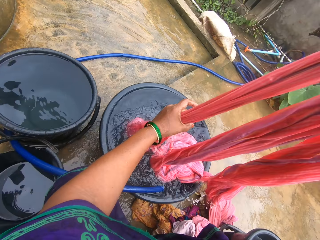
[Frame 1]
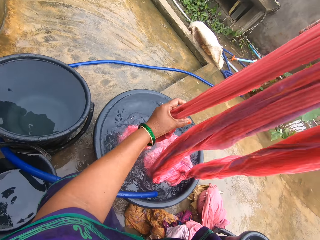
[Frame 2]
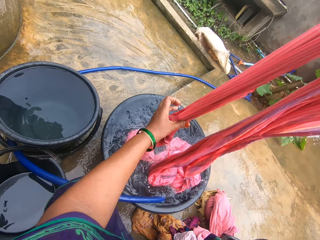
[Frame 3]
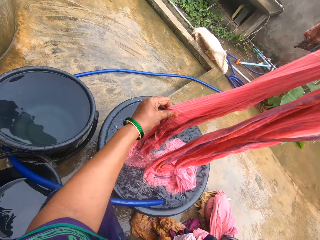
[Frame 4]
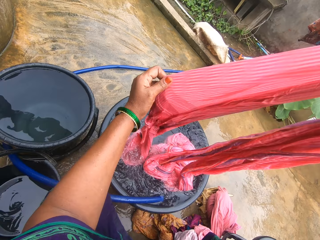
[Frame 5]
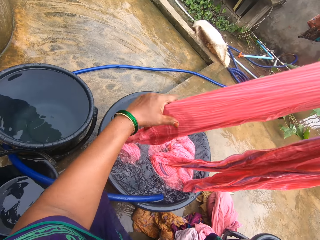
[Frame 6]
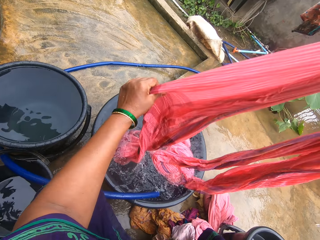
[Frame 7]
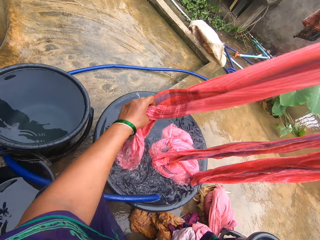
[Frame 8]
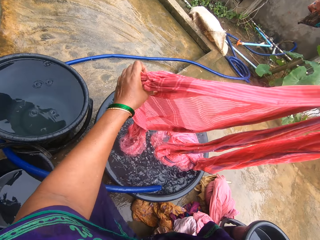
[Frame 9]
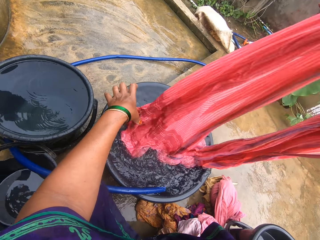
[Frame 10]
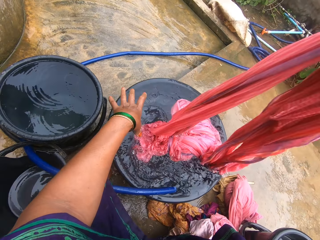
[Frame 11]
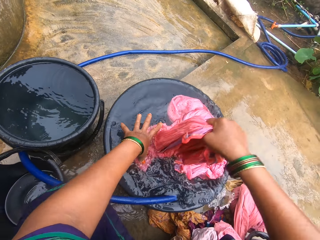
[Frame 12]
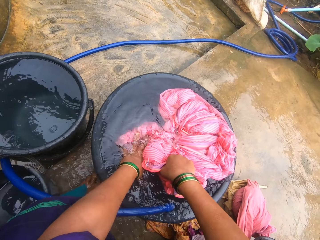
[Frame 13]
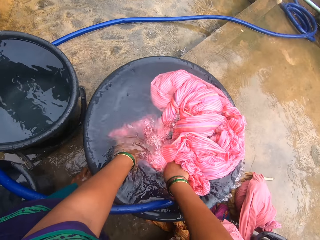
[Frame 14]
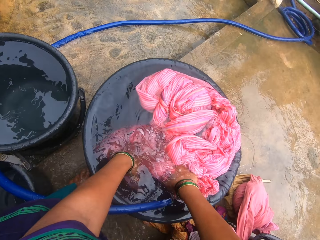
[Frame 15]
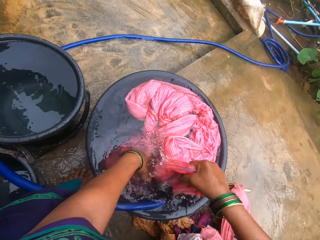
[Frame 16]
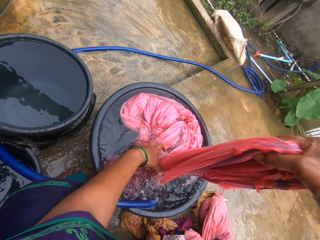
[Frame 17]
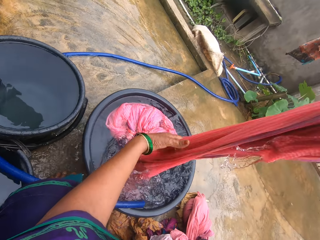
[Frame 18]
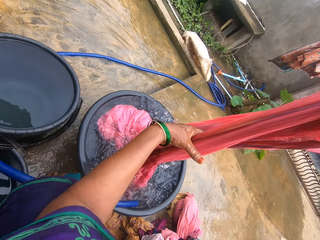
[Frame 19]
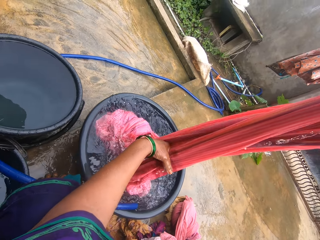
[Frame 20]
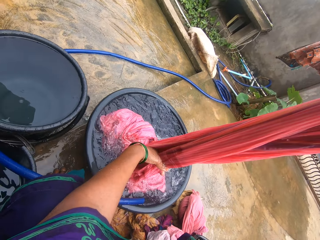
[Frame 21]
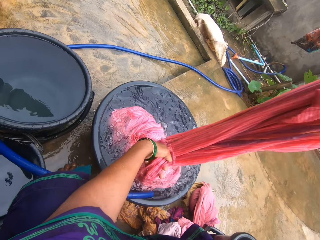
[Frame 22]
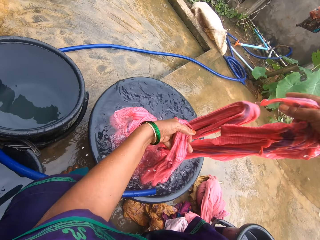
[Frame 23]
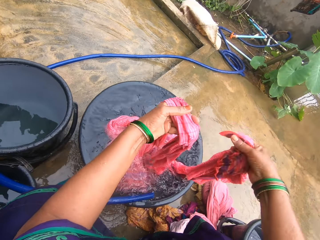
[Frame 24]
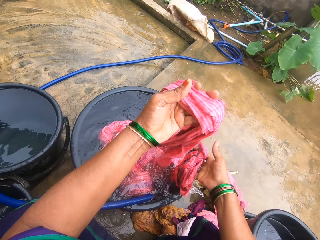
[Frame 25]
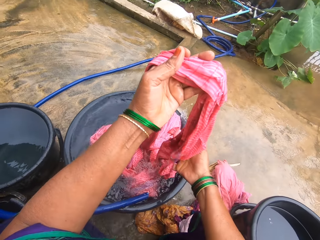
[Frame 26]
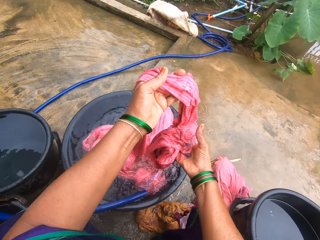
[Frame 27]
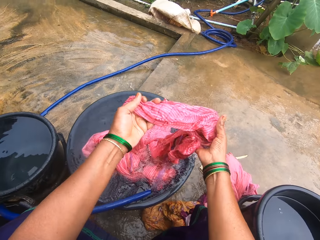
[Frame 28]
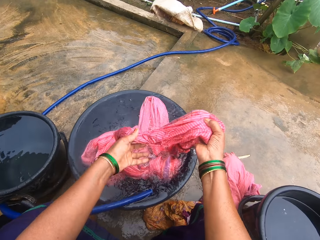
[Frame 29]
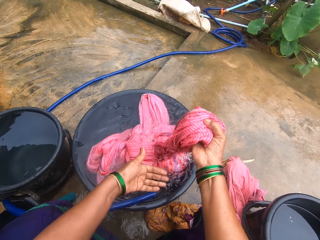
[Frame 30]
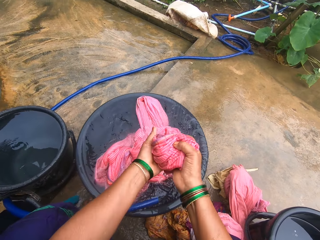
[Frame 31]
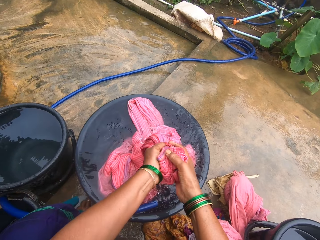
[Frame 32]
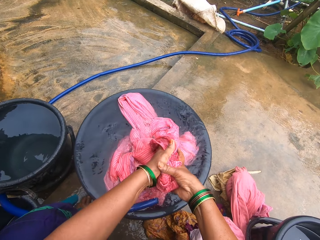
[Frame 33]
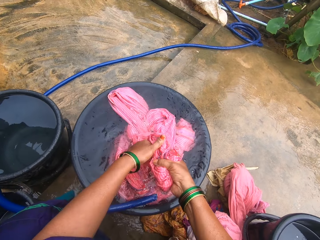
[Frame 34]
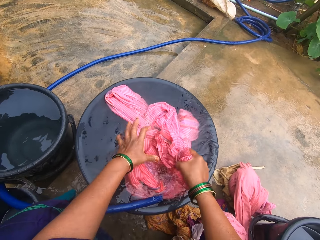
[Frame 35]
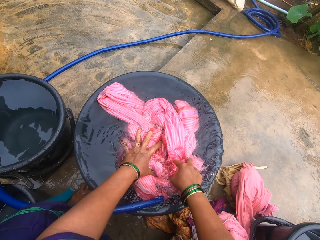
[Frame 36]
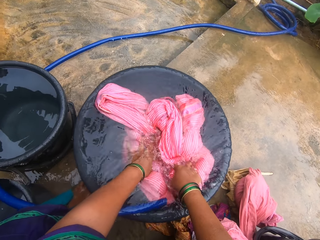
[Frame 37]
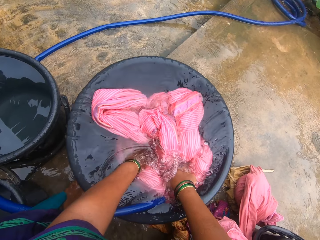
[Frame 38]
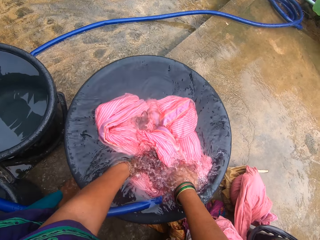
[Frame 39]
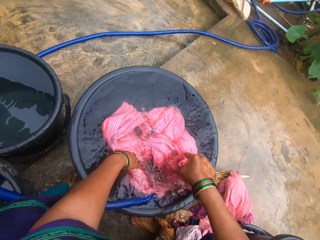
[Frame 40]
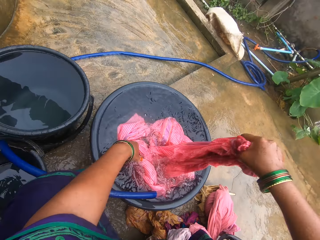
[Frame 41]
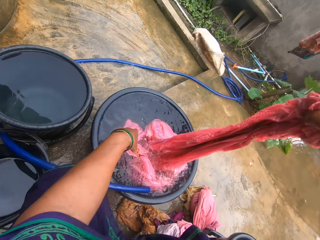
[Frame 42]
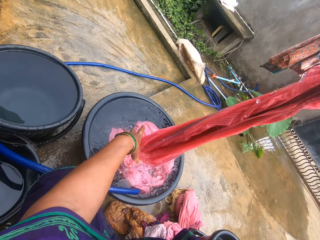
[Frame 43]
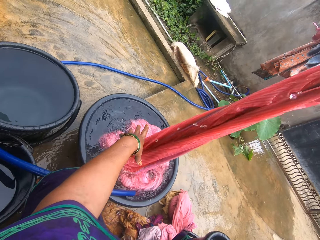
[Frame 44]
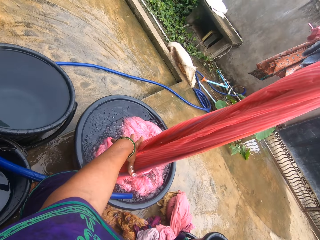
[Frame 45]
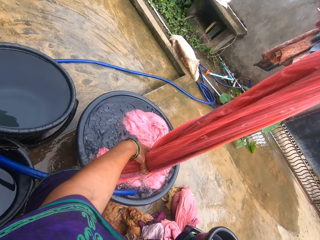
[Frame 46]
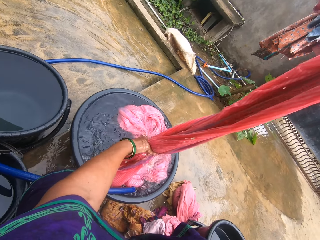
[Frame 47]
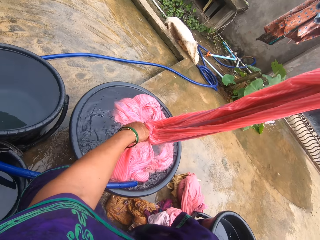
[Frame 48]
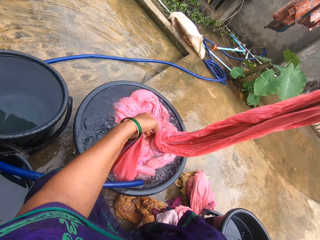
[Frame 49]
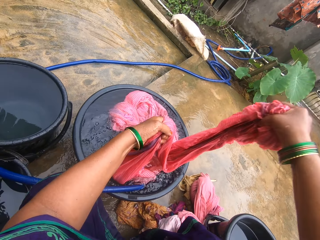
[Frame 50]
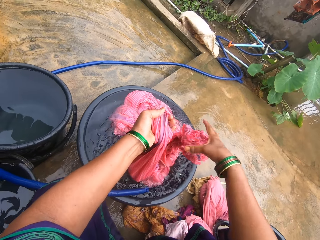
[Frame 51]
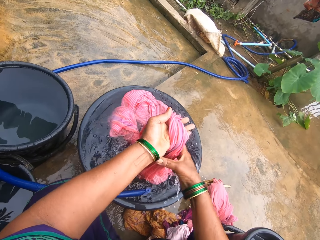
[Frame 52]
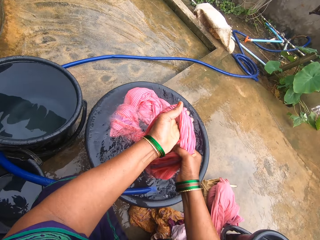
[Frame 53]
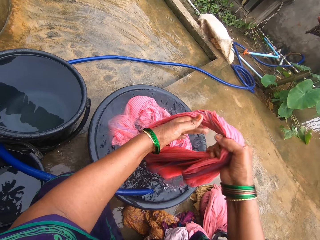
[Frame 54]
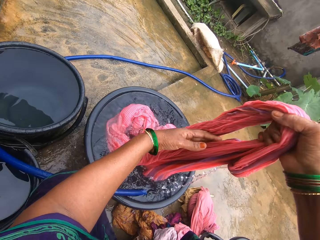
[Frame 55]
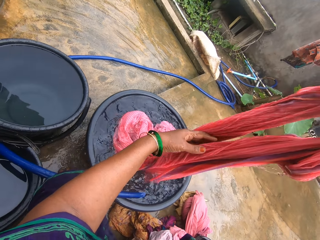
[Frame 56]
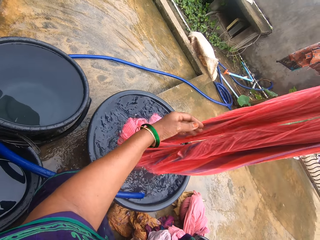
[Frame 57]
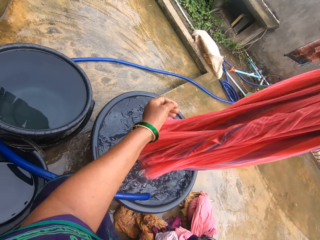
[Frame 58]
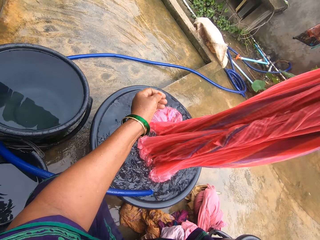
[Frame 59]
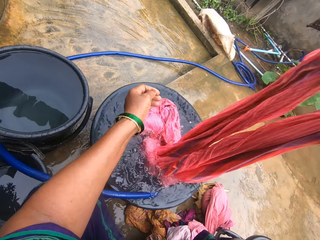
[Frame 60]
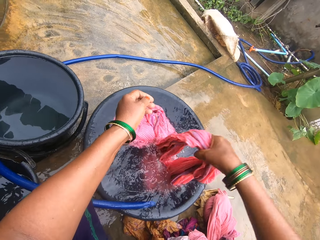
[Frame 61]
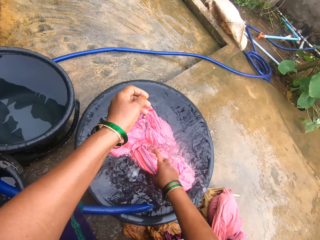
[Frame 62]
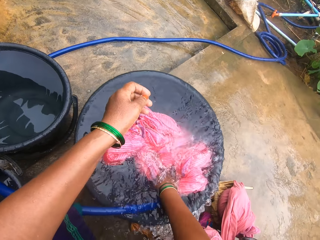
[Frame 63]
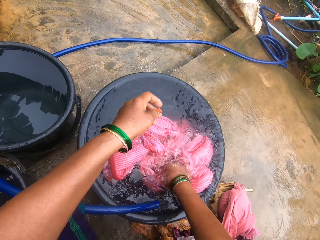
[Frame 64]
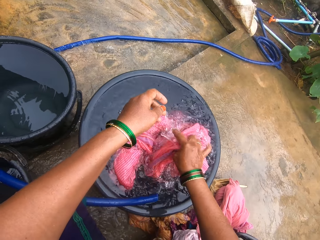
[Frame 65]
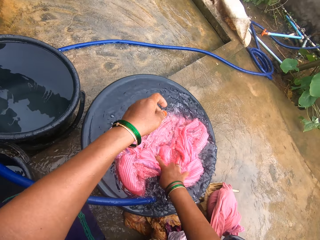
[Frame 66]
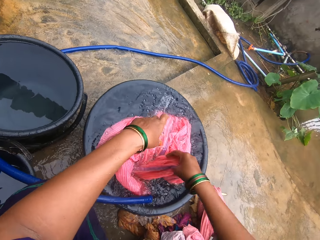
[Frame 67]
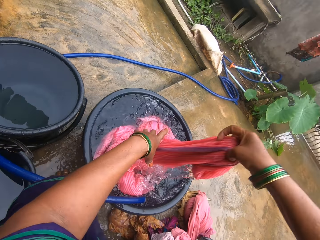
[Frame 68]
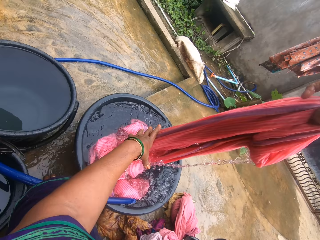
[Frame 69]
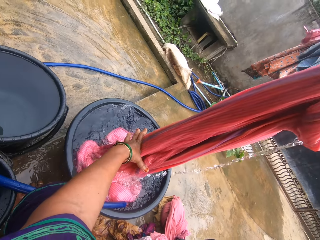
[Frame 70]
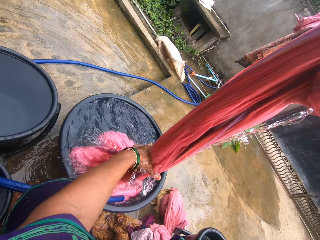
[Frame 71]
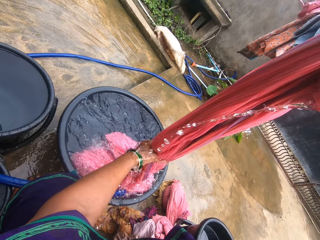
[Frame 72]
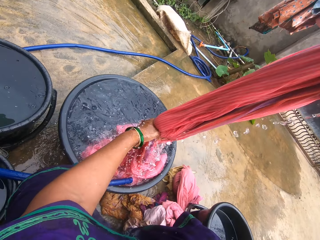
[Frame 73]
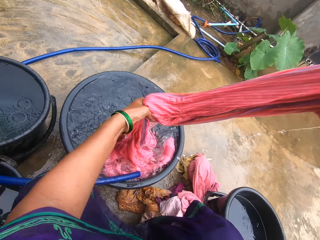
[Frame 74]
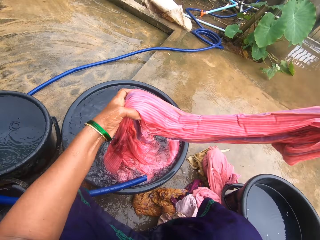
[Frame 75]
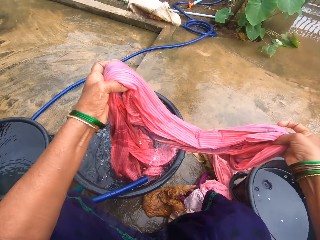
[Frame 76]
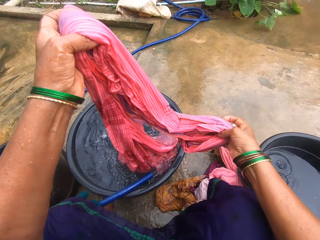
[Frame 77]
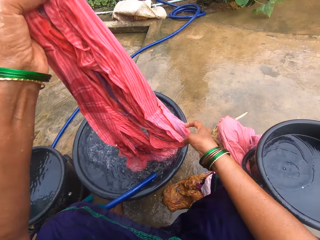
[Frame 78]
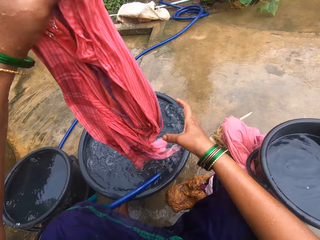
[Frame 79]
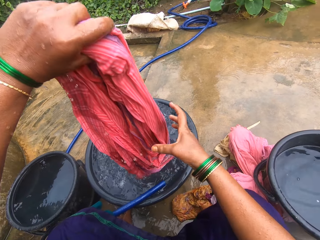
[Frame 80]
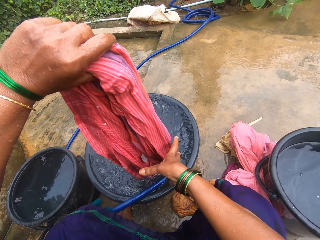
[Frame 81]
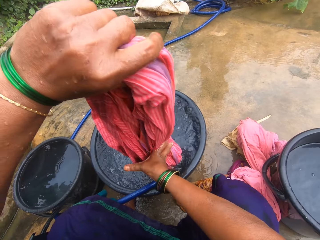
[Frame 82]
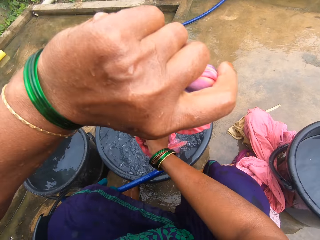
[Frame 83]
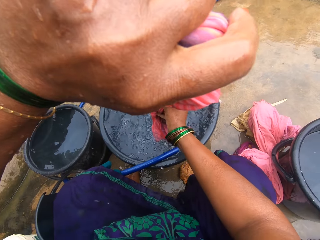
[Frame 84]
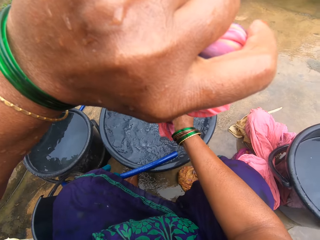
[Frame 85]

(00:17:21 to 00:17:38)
The camera wearer dips the cloth into the water. They fold the pink cloth.

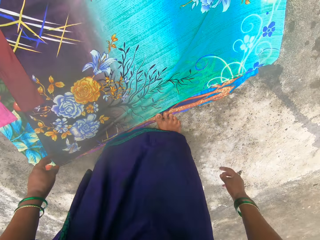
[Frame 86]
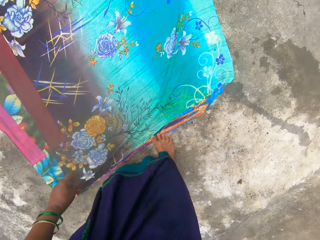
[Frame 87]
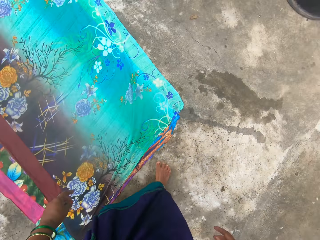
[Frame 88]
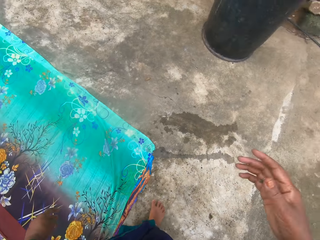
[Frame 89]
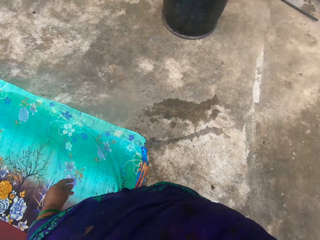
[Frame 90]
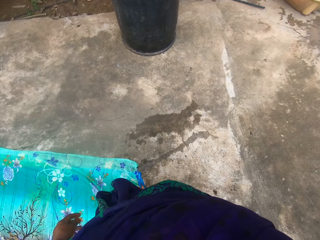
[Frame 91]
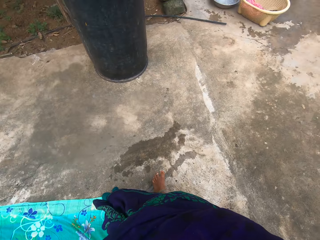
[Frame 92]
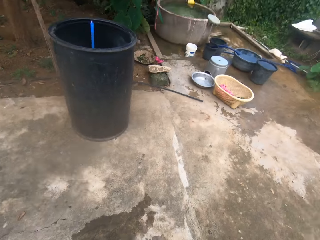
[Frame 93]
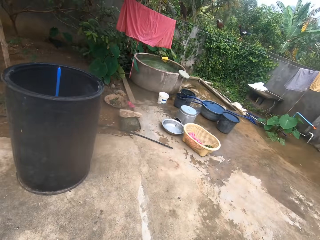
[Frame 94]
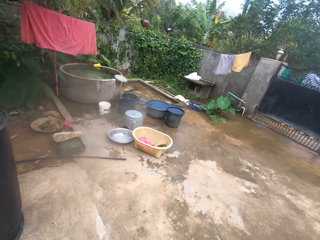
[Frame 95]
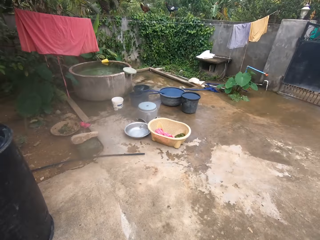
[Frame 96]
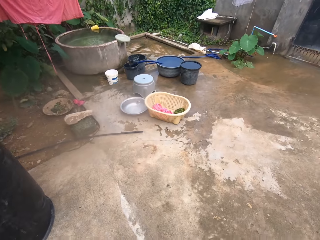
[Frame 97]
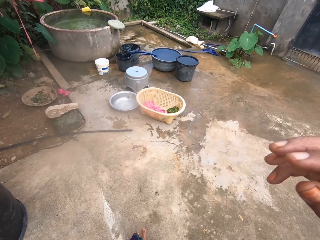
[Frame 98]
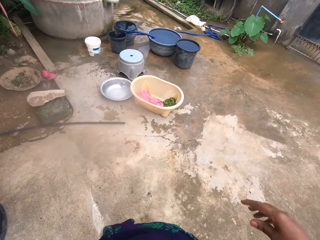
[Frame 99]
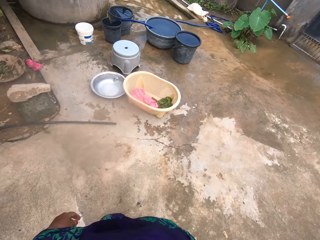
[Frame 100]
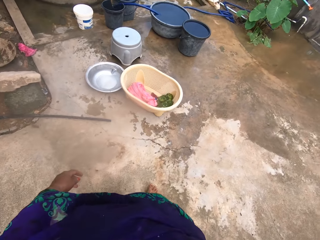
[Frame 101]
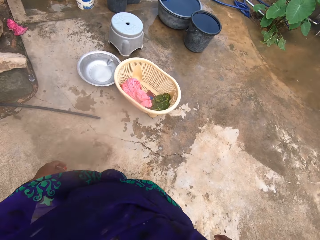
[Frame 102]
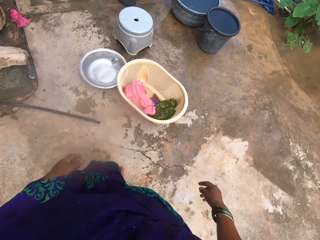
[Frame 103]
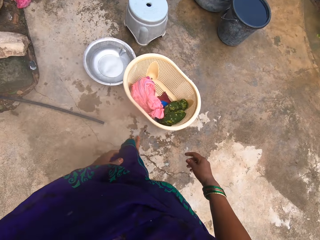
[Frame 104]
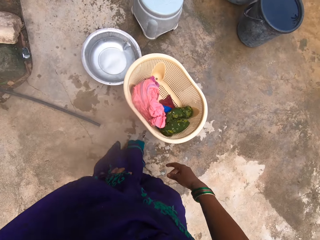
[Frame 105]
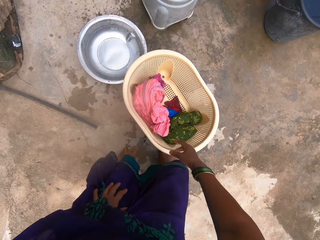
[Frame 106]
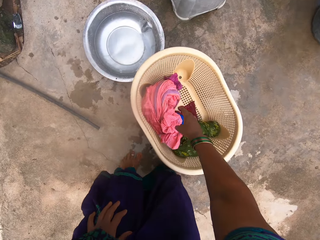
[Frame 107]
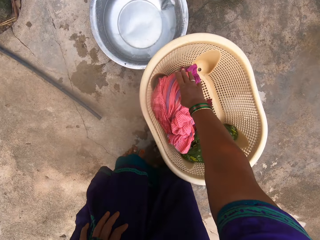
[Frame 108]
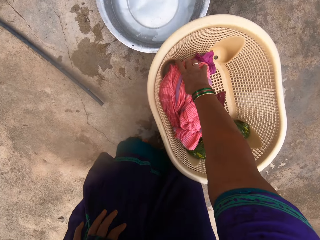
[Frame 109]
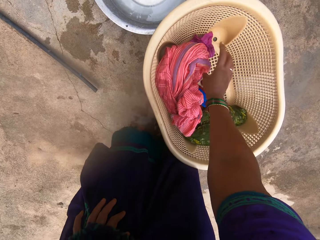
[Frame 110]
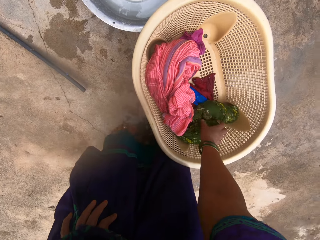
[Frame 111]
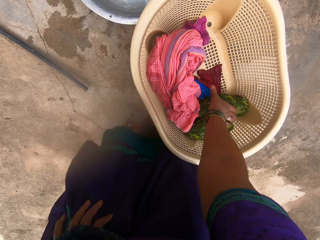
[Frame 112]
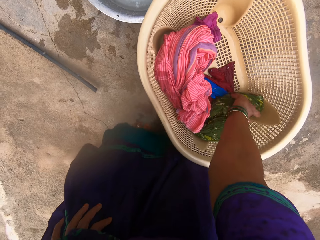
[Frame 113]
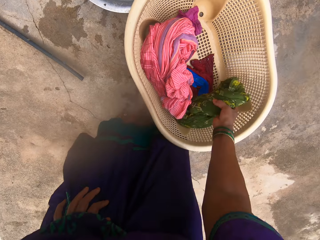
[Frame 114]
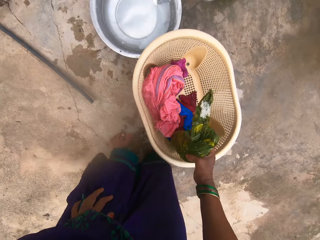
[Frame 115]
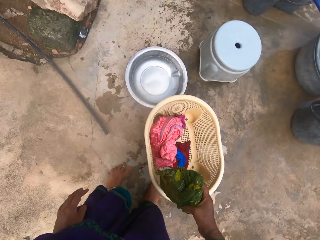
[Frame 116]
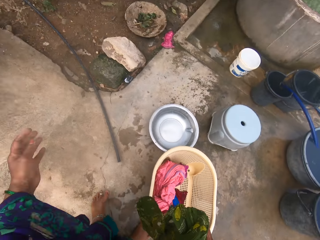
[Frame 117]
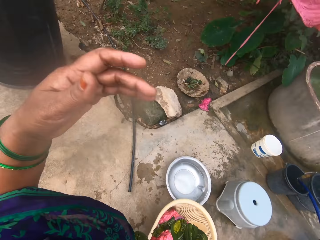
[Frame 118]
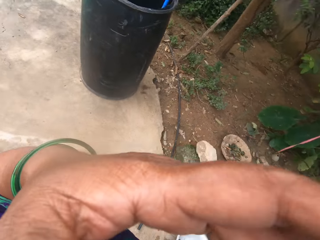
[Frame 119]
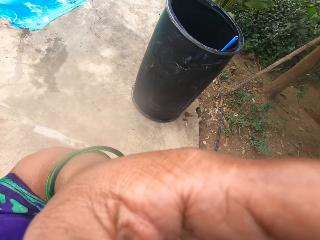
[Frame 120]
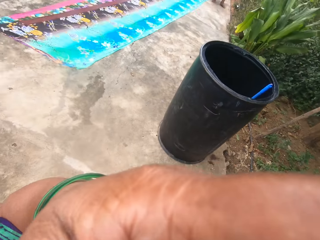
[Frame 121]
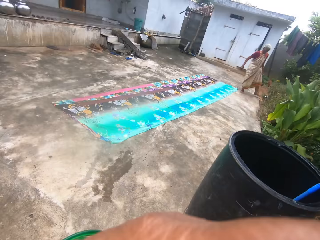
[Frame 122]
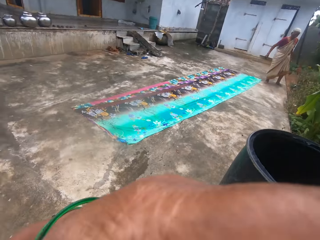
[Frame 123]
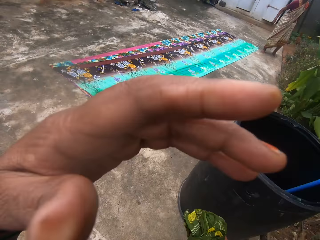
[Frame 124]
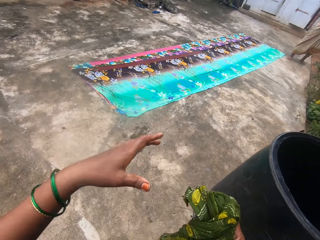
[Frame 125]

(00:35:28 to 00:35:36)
The camera wearer walks around, bends down, and picks up the cloth on the laundry basket. They stand up and adjust the camera. A person stands. The camera wearer walks.
